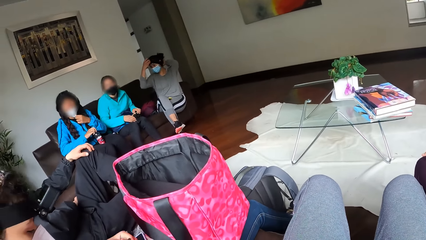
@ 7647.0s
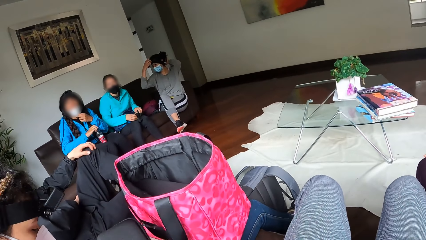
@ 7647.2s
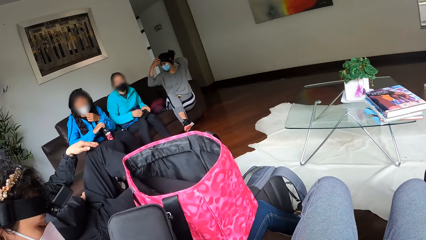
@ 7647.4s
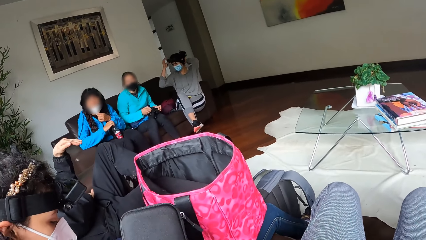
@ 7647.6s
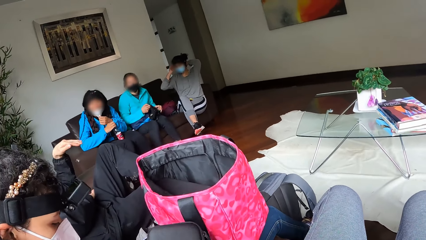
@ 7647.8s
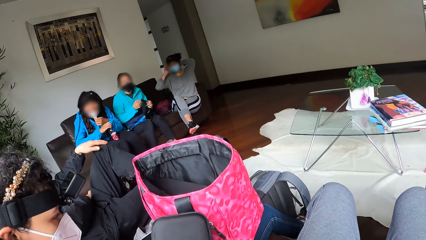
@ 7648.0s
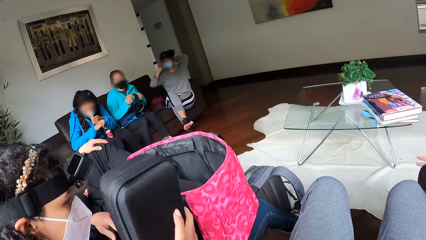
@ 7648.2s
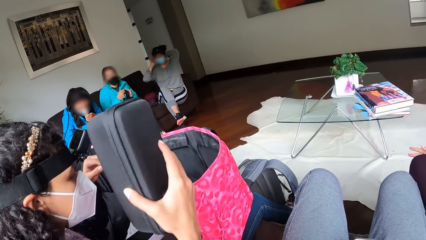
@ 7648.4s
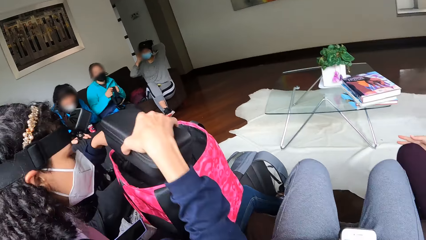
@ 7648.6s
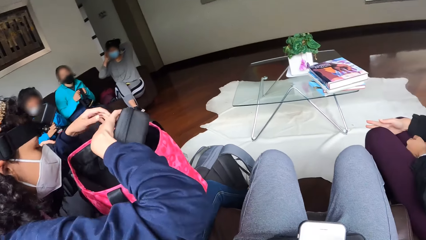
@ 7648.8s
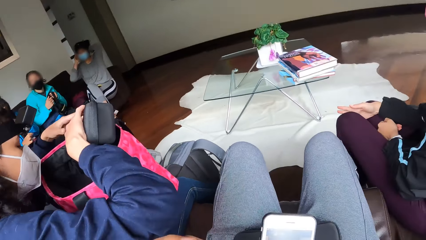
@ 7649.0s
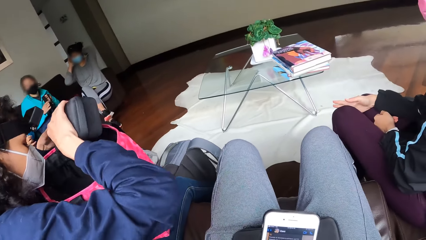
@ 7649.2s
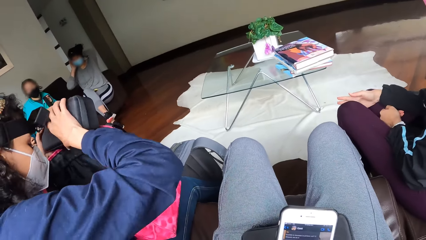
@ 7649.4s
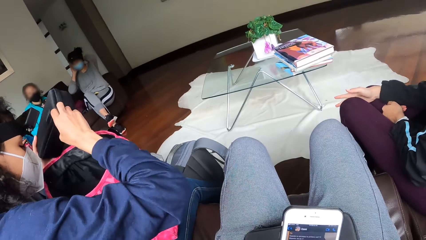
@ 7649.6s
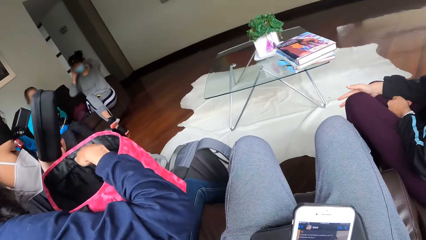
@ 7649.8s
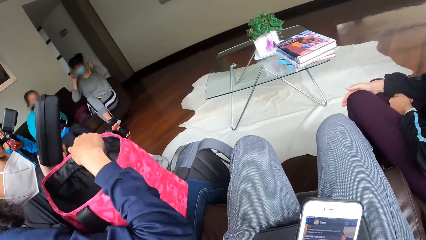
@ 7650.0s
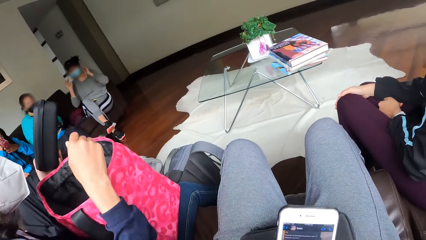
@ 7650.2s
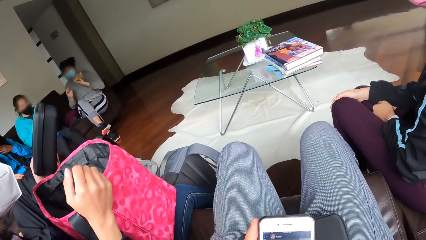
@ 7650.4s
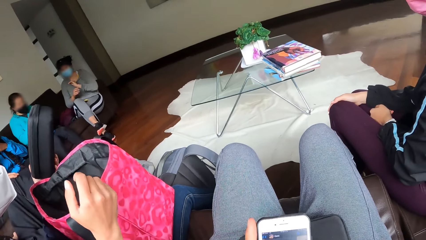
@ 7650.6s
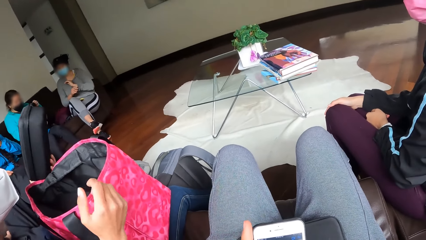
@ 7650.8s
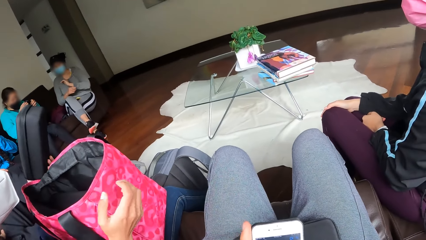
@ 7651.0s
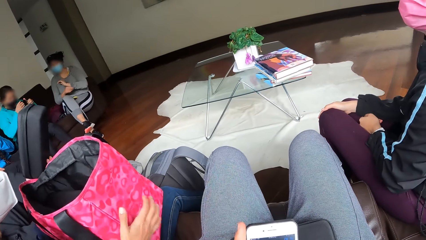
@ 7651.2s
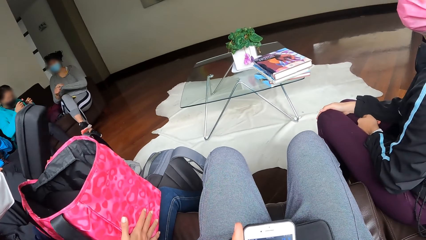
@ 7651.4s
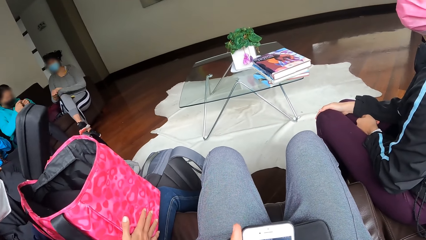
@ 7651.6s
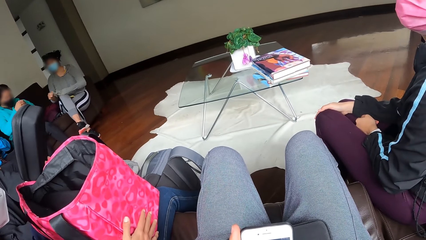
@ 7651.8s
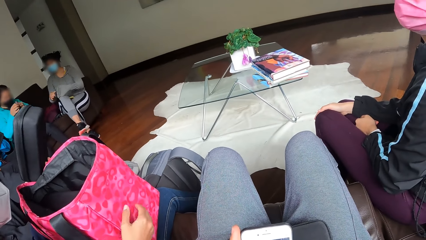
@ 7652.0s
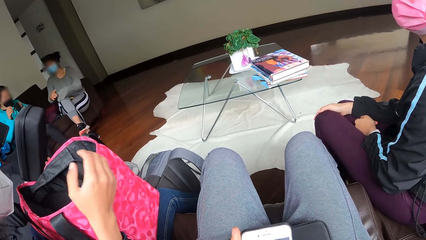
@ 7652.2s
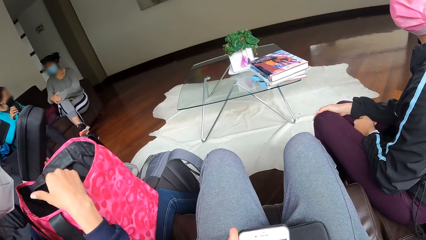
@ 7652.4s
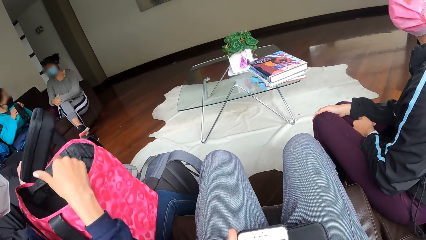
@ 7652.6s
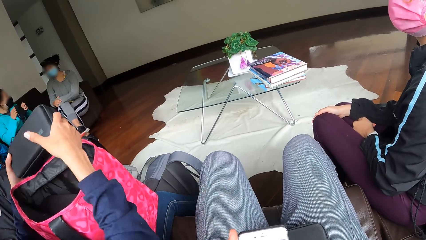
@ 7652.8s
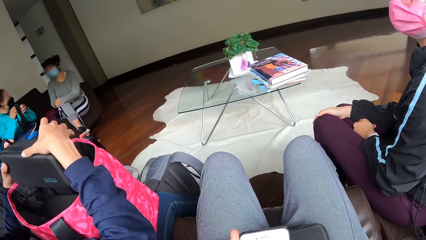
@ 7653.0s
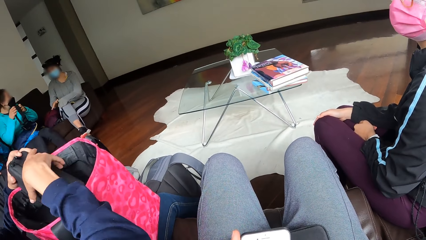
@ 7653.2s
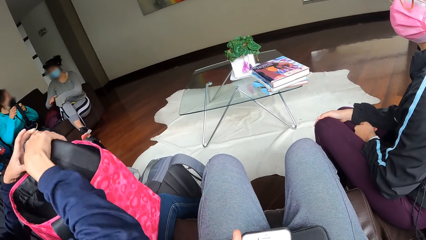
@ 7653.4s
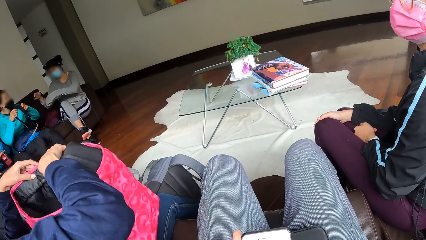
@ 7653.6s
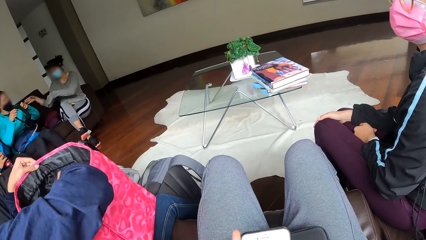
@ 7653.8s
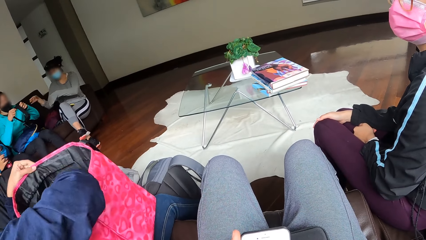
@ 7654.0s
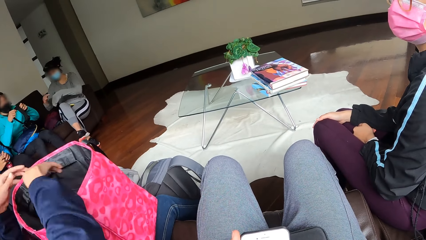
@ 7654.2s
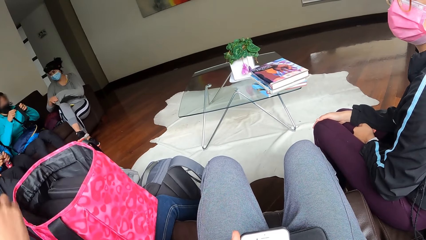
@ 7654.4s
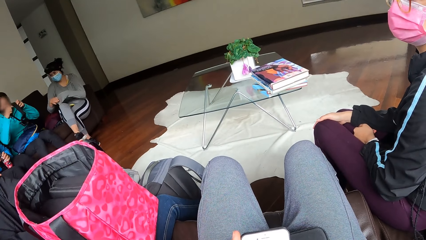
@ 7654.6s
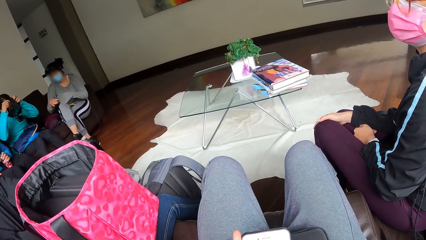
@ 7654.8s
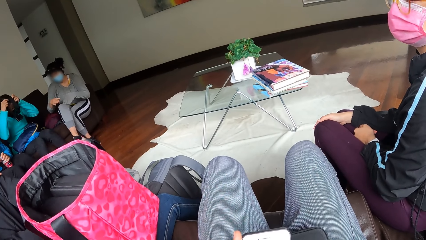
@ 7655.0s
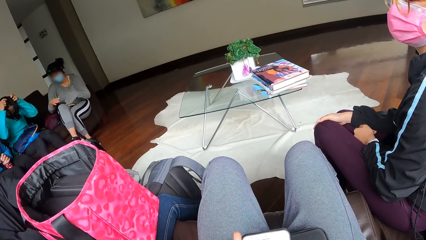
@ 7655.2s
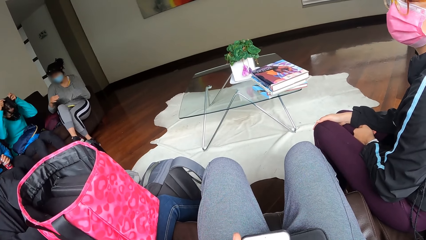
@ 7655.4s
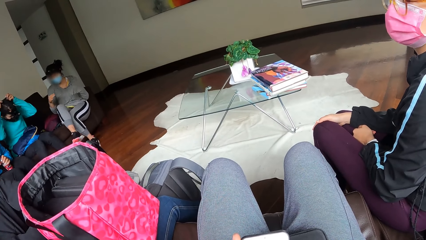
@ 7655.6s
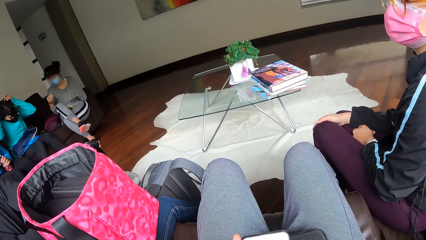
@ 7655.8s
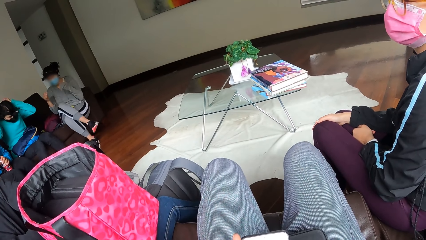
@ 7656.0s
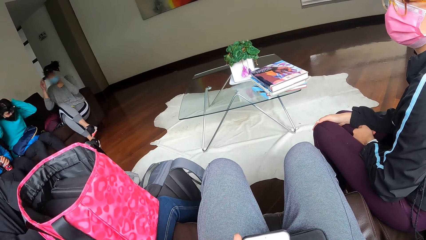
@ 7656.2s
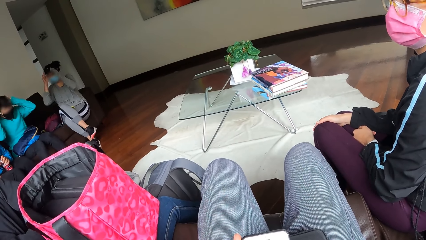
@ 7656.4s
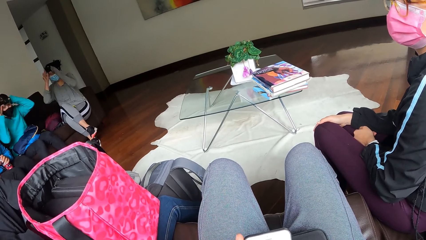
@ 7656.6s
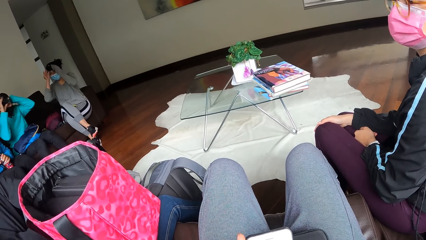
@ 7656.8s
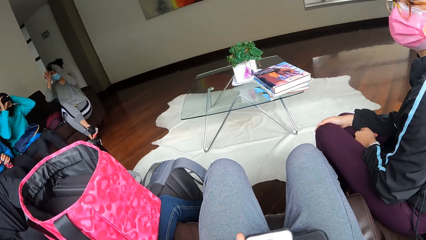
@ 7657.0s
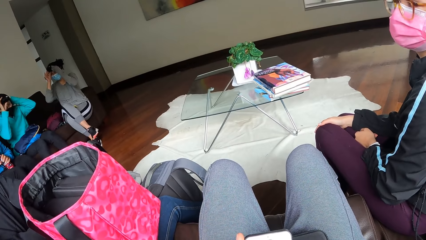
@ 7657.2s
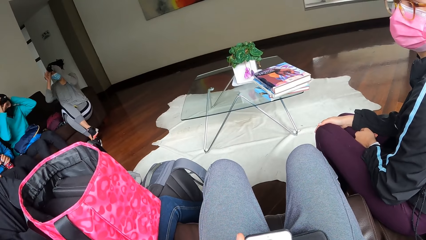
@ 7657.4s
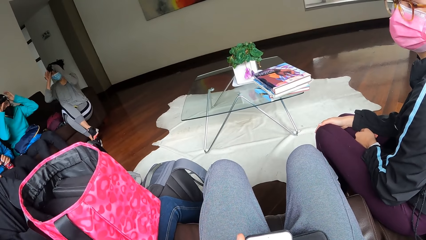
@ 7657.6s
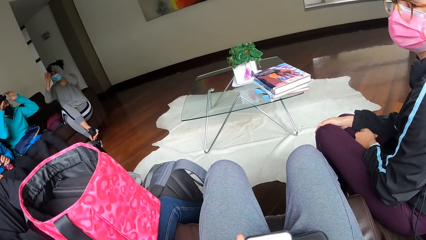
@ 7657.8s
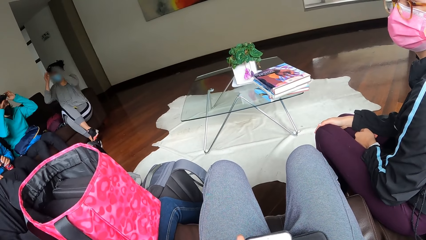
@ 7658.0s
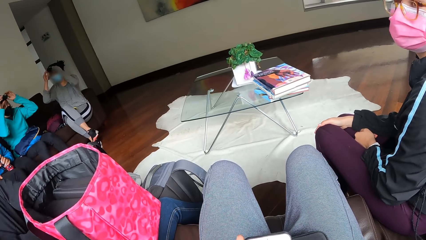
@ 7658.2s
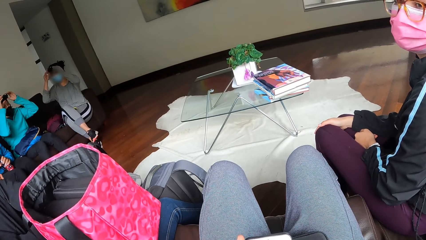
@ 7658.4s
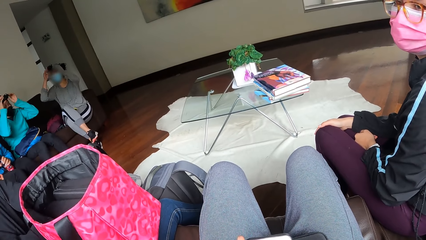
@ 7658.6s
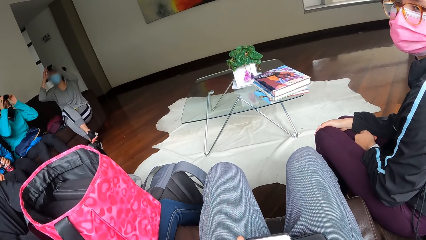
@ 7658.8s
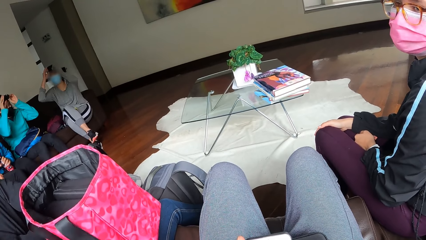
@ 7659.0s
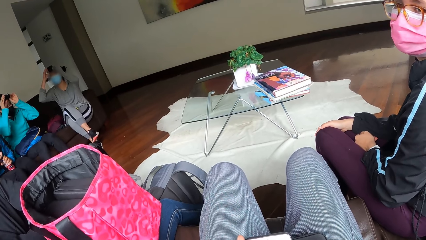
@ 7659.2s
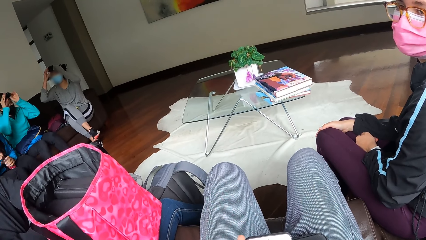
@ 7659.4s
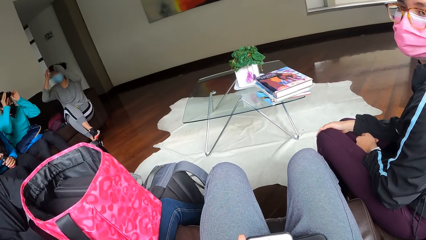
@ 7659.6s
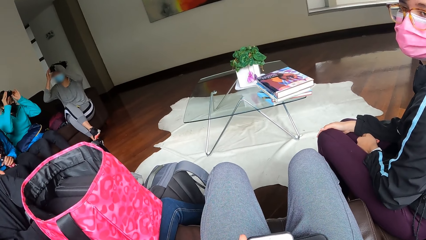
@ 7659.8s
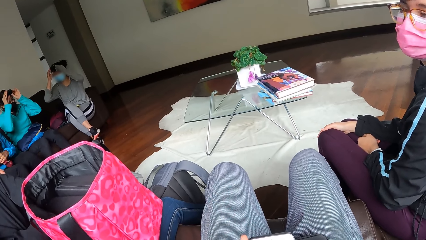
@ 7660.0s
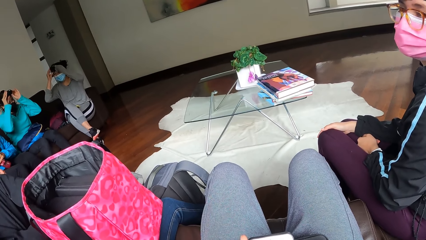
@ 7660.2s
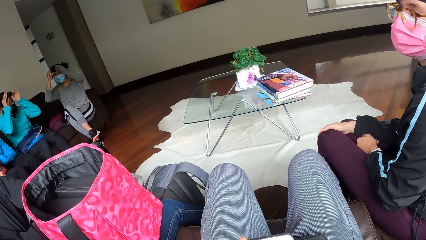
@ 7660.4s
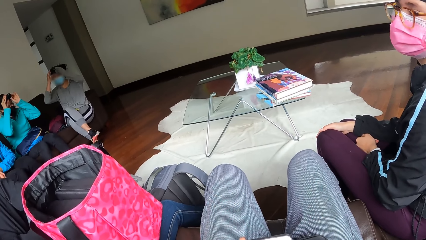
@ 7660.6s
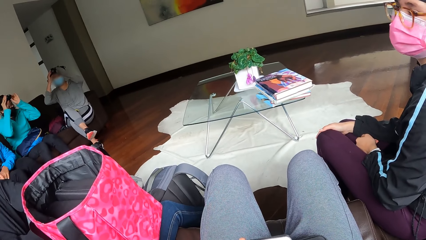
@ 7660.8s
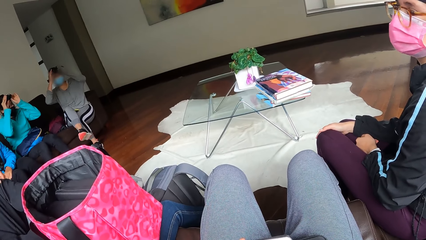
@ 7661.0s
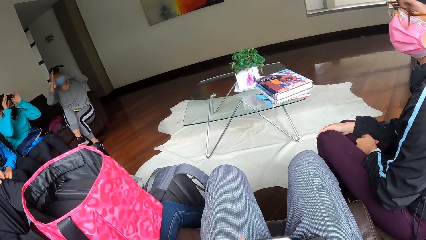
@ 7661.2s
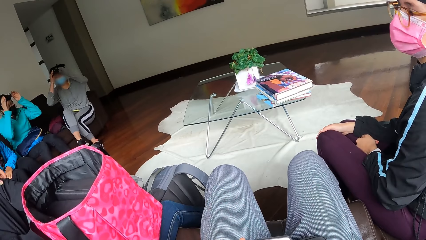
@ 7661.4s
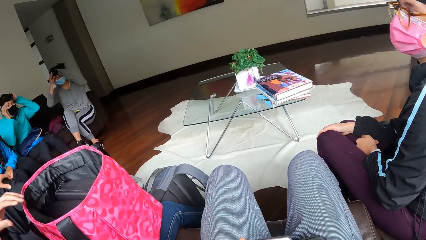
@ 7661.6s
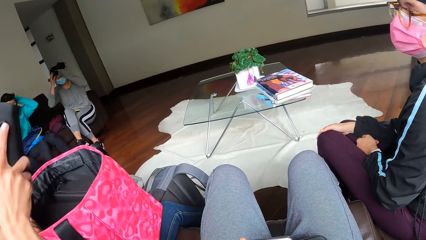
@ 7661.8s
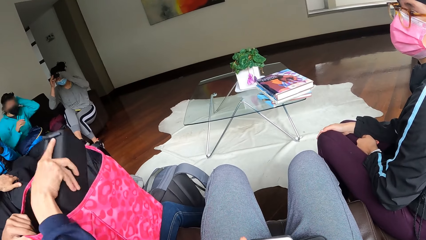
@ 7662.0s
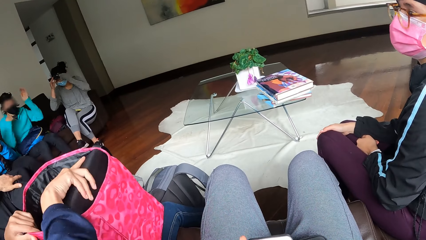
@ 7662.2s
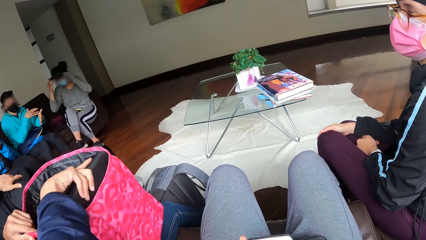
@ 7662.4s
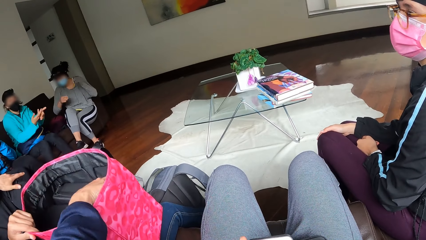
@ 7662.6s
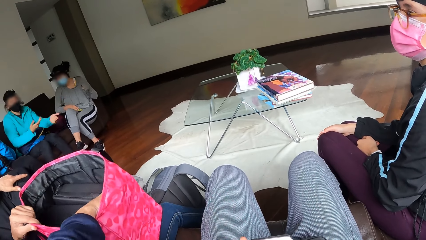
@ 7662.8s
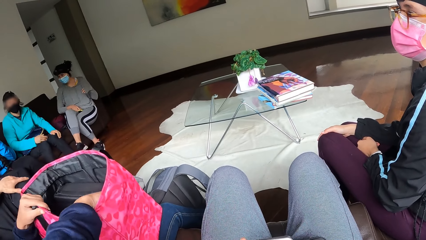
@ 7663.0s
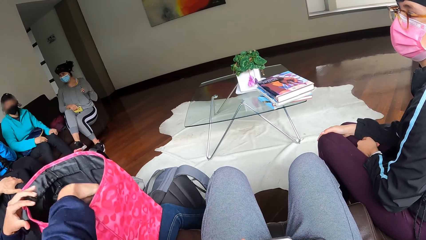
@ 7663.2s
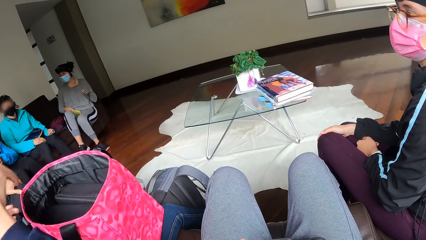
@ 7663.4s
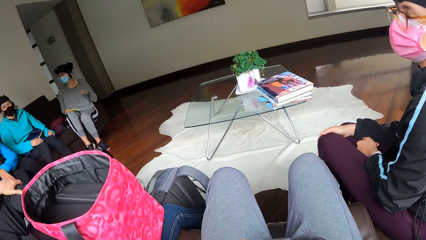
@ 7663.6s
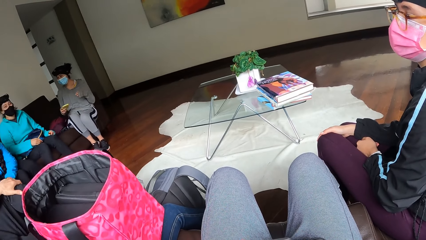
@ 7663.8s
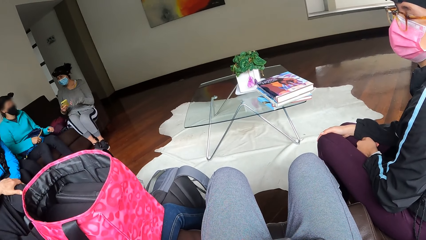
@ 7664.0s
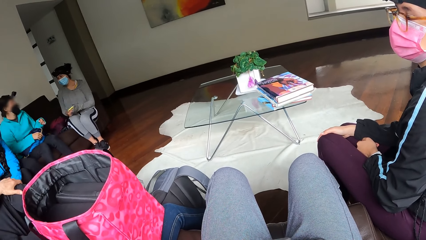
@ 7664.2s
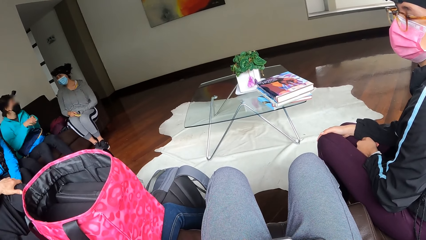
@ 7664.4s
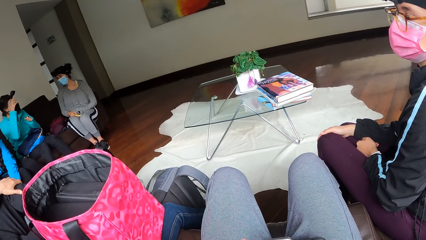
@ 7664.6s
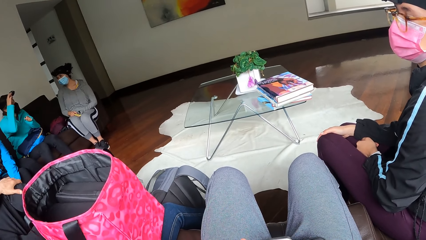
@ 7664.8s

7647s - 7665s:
A woman holds the top of a bottle with her right hand. Another woman pulls down her nose mask. A third woman passes the pack or bag to her left hand from her right hand. The camera wearer operates the phone. The third woman inserts the pack into the bag on her lap with both hands. The third woman places the pack on the other hand. The camera wearer operates the phone. A fourth woman interacts with the third woman. The third woman holds the pack with her hand. The third woman inserts the pack into the bag on her lap with her right hand.
